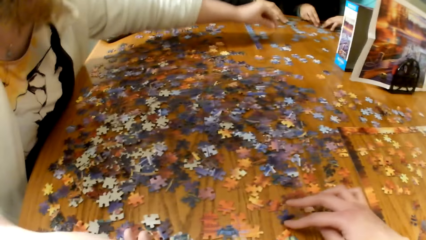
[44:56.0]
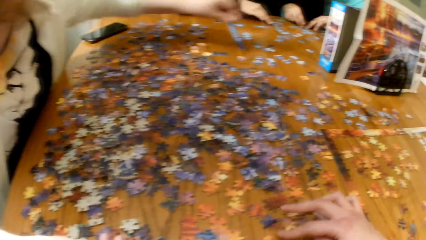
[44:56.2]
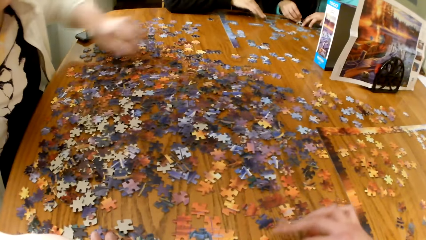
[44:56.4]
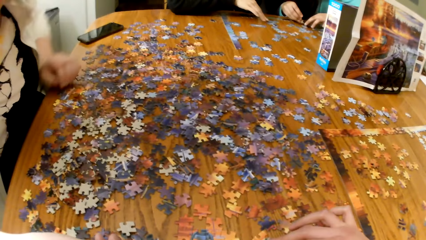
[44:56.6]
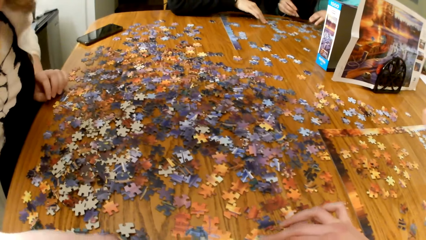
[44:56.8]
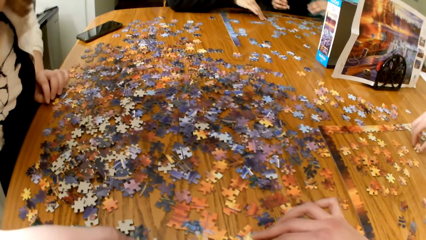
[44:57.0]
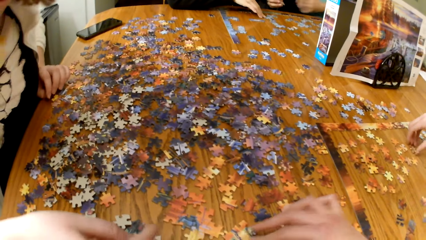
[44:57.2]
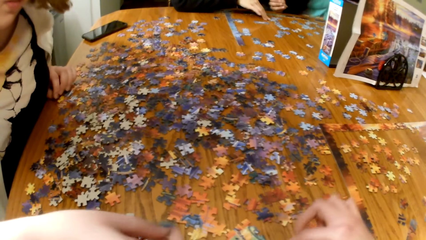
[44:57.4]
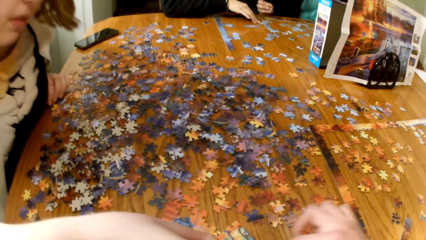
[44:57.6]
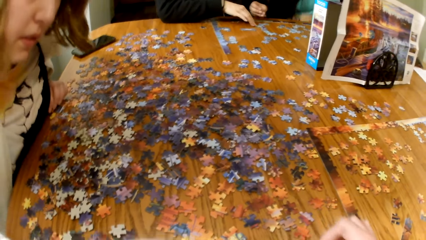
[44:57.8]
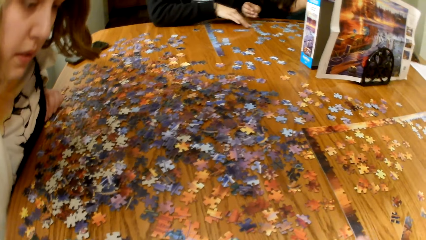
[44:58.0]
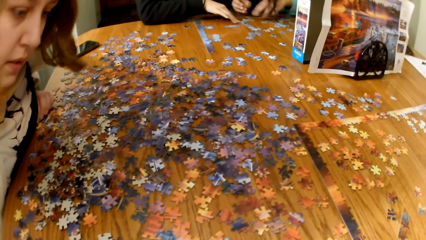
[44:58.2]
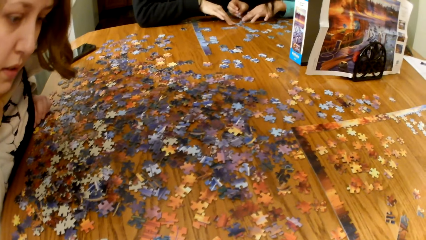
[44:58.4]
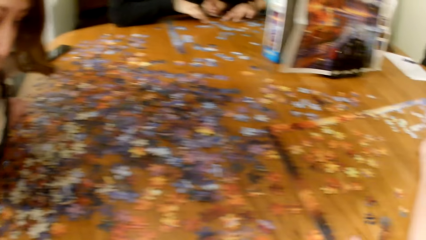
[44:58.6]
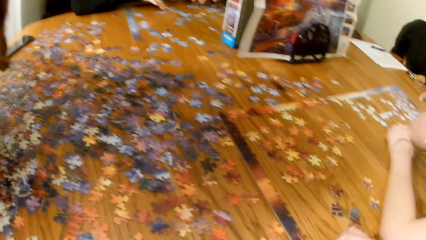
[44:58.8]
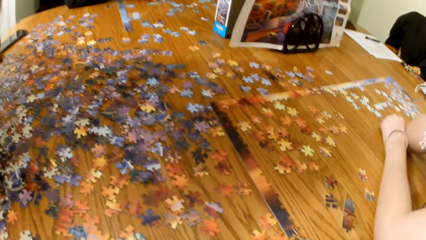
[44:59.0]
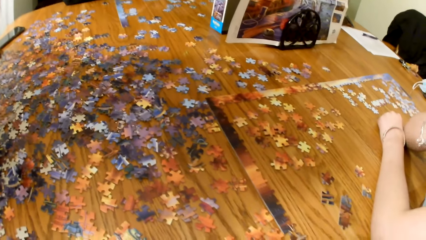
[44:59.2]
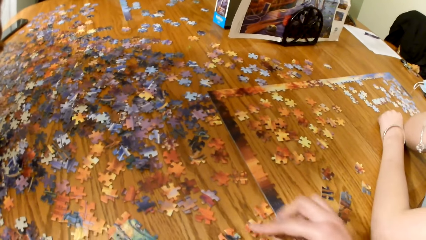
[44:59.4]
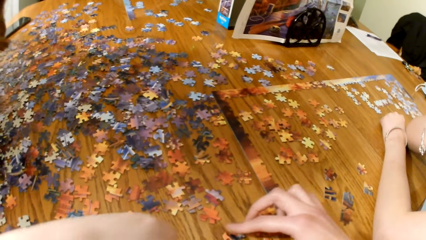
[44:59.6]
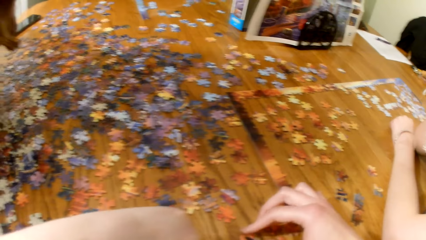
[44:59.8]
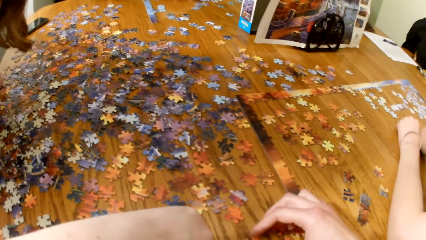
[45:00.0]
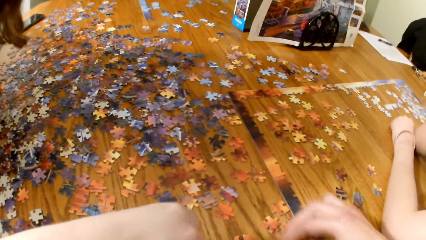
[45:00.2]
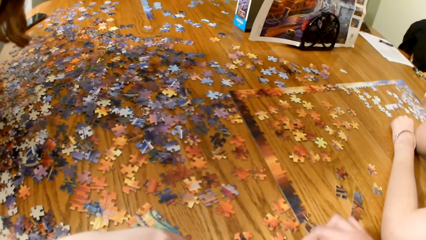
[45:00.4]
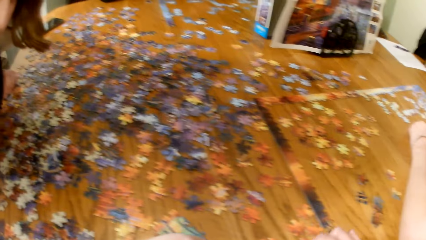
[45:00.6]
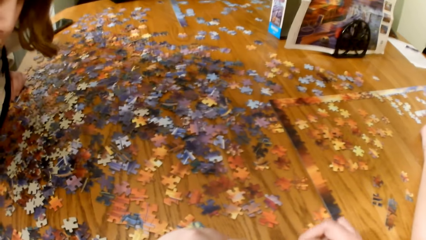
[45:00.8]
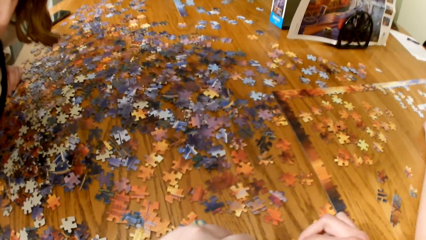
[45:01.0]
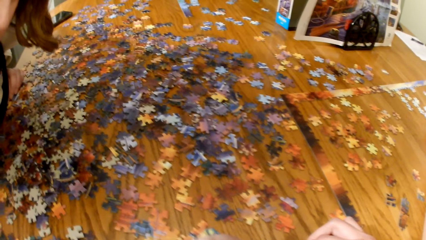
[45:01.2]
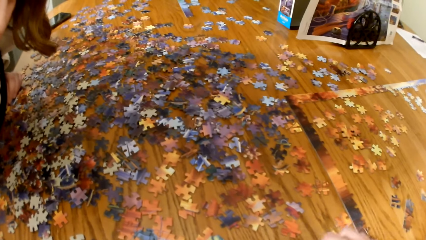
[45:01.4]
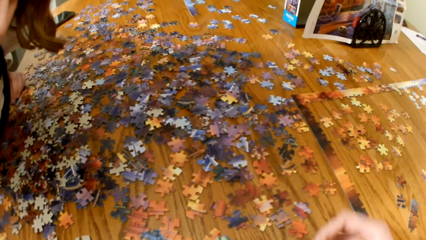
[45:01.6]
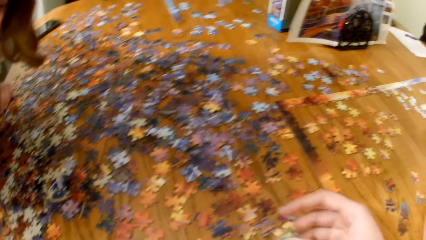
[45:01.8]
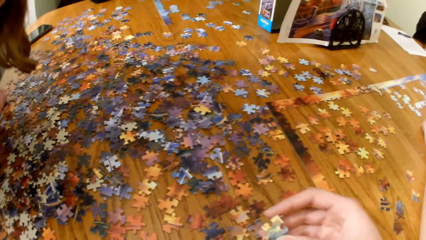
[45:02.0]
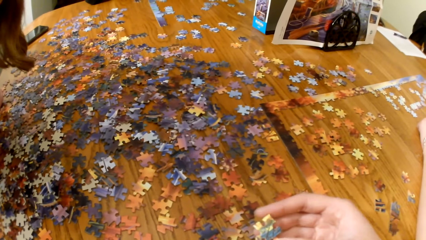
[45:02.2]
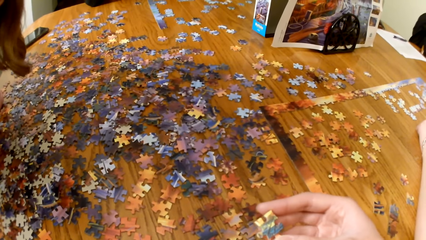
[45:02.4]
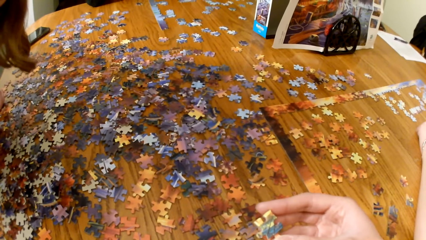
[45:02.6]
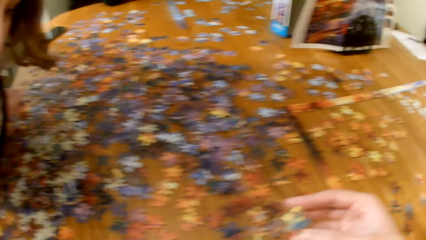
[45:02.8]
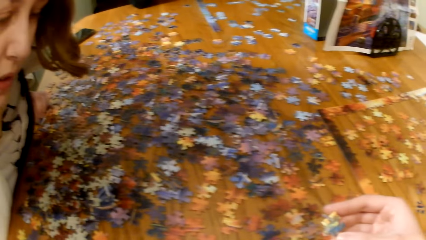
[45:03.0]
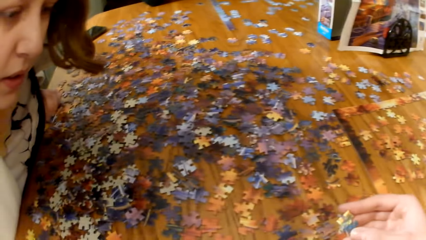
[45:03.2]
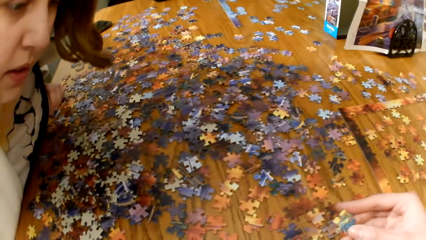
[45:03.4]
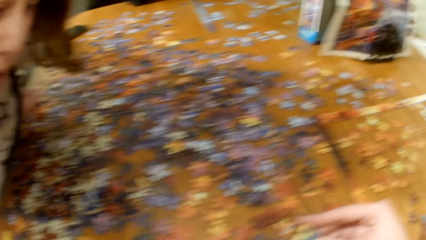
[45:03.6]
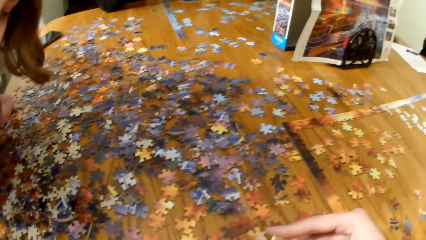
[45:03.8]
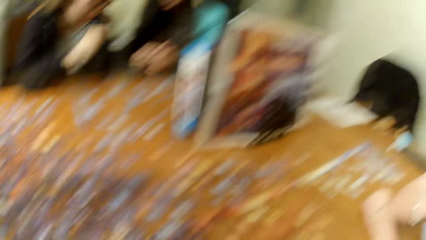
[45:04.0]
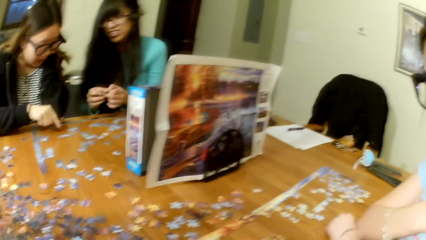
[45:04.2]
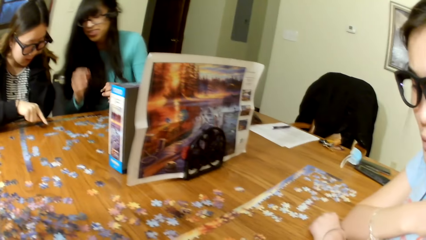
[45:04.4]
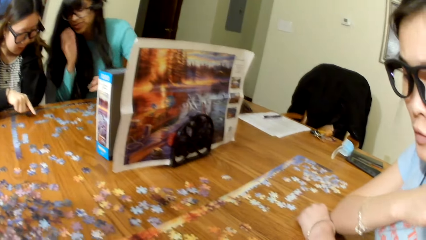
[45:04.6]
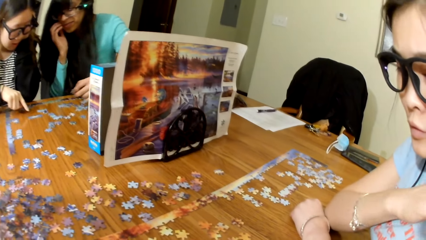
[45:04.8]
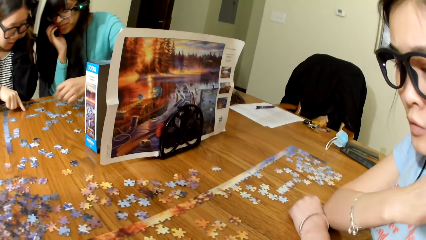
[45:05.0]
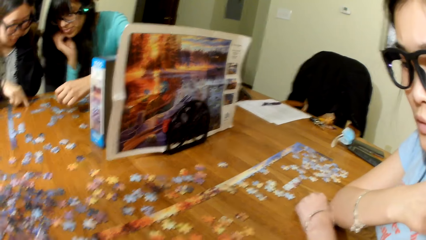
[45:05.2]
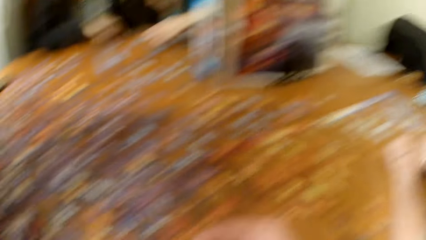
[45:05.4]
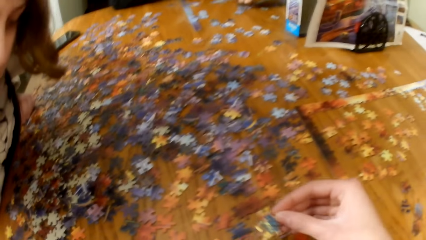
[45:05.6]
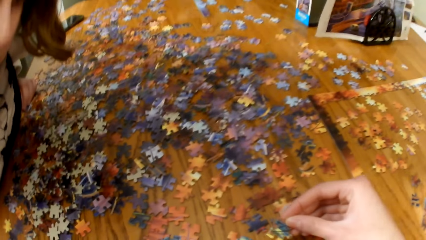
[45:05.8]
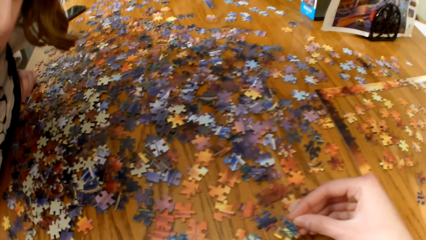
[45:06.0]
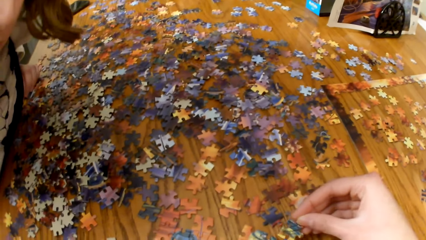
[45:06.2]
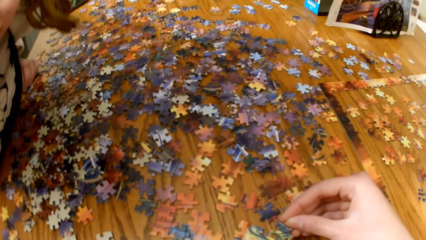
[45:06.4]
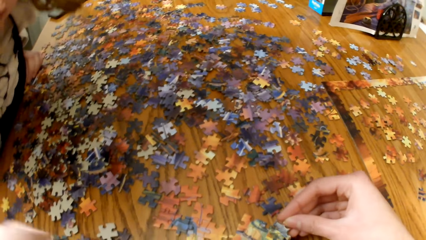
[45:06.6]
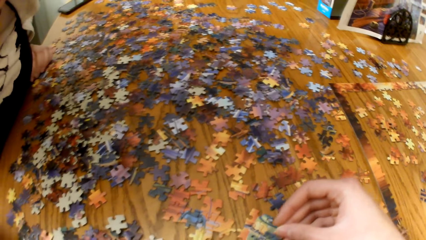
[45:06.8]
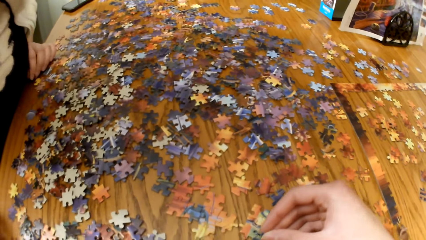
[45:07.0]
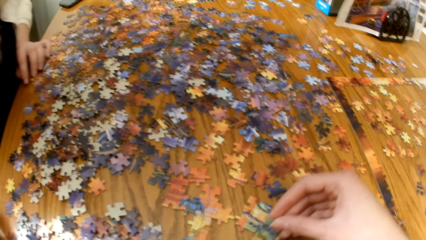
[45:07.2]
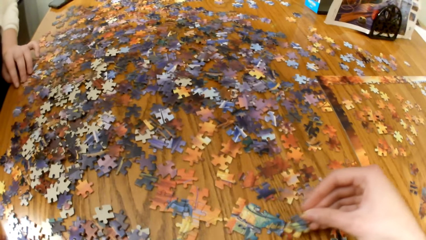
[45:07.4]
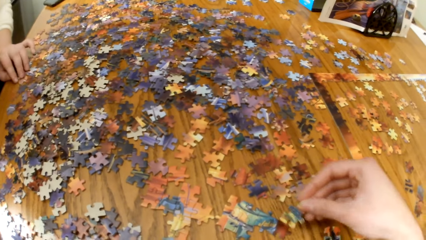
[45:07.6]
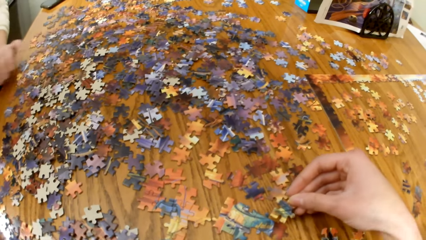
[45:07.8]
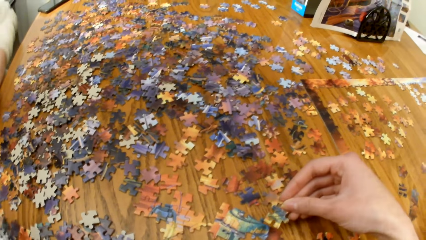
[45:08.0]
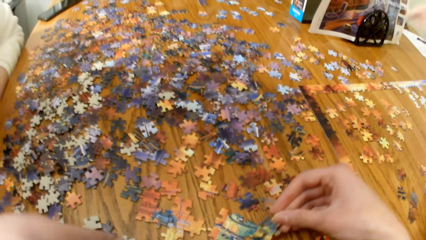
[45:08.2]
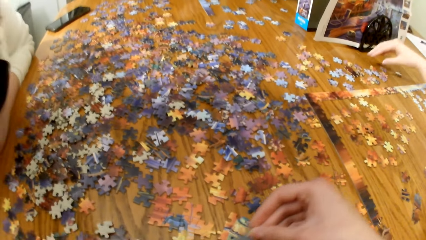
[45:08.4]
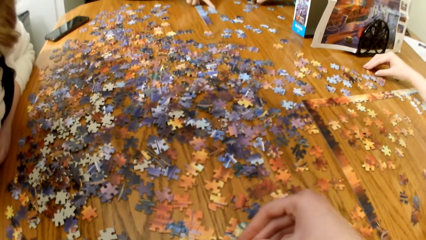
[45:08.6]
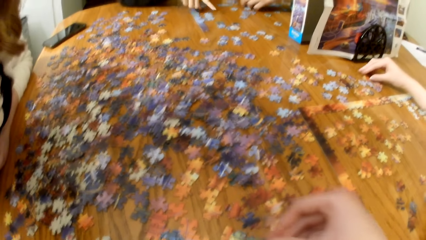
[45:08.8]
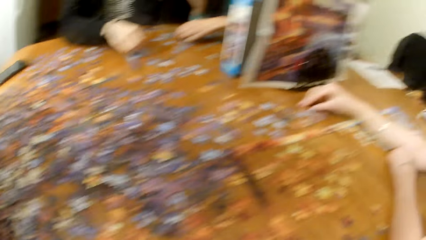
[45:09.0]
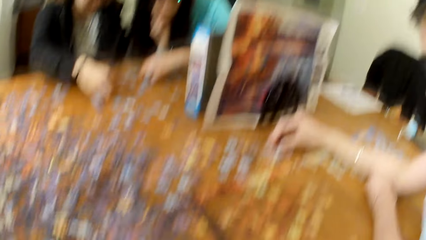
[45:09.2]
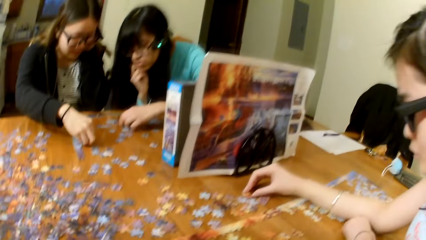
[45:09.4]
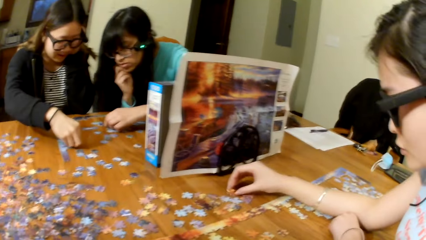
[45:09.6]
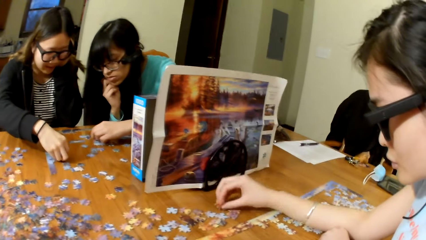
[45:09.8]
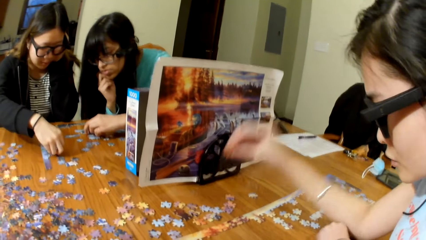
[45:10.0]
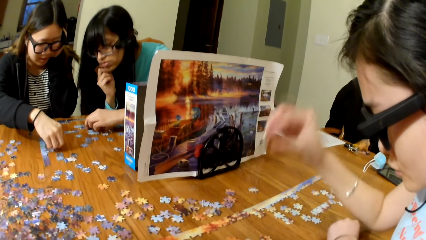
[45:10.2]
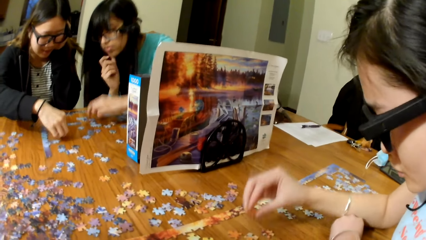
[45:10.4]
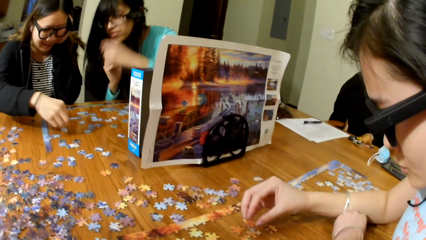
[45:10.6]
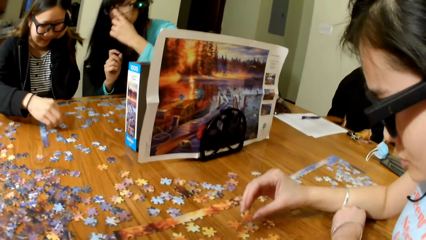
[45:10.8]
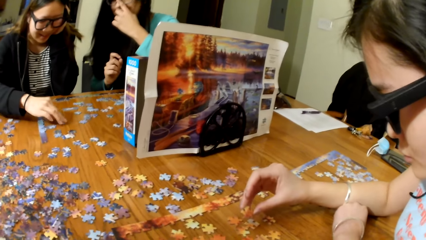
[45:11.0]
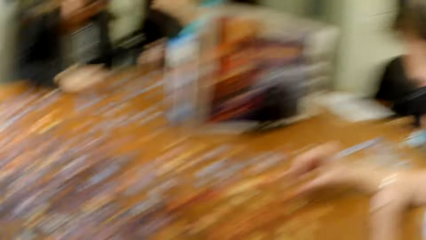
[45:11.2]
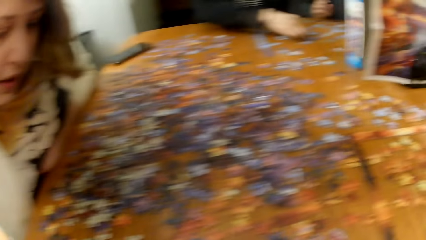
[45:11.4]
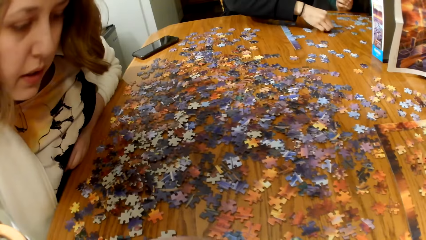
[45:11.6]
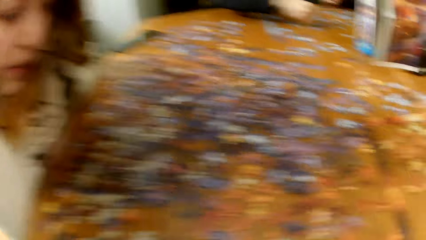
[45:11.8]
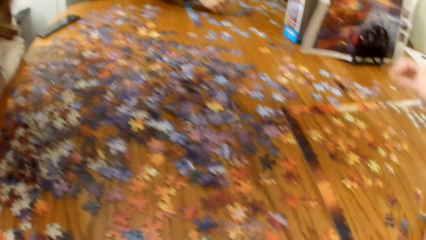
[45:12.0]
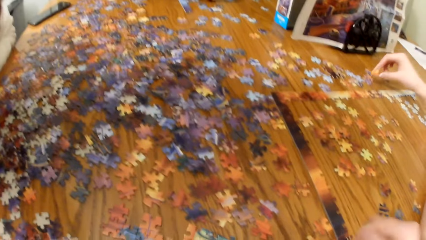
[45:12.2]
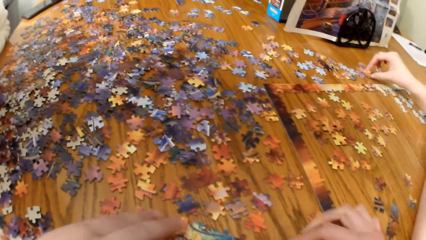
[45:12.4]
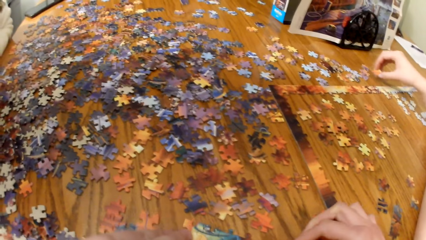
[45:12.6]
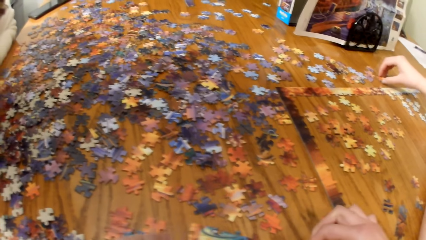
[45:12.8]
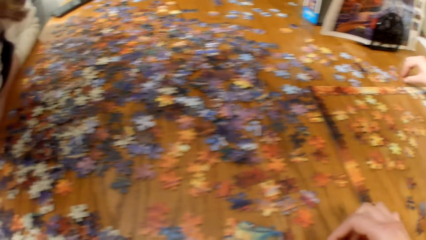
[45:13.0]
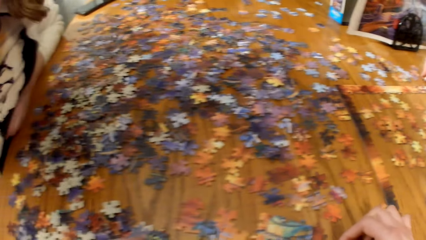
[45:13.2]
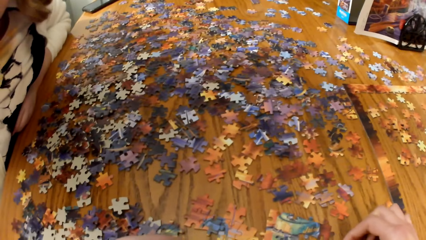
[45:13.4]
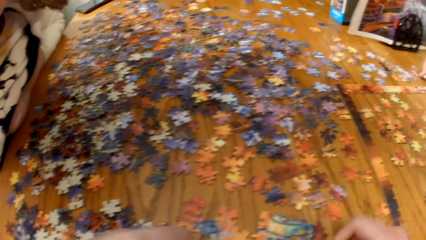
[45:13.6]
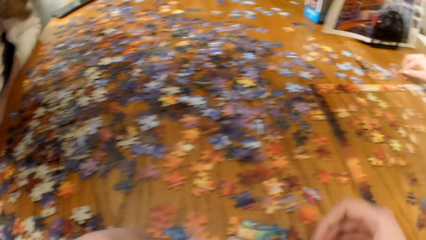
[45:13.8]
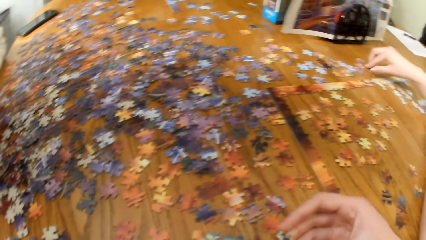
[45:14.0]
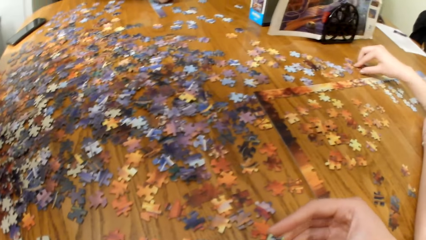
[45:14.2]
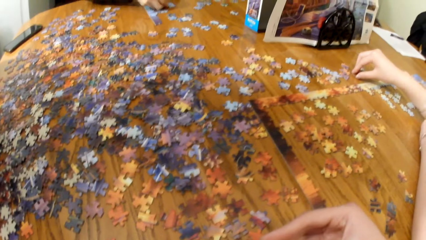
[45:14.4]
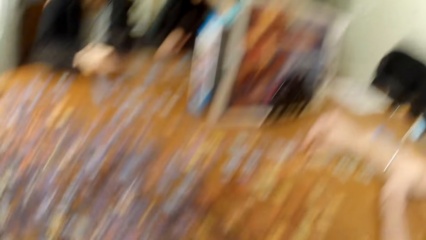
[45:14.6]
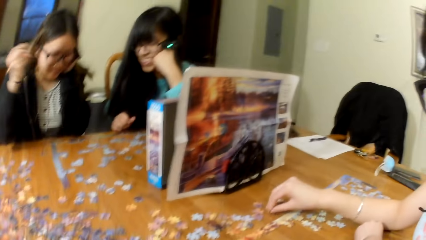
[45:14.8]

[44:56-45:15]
A lady picks up the puzzle piece. The camera wearer plays the jigsaw puzzle. They hold the puzzle piece. They look for puzzle pieces. They place the puzzle piece on the table. They play the jigsaw puzzle.
